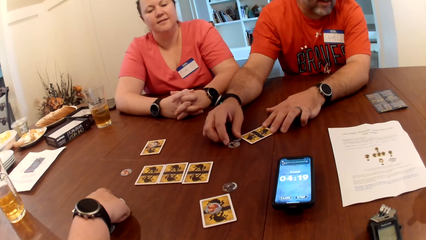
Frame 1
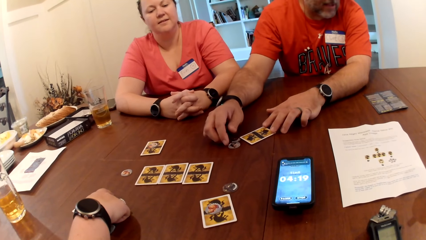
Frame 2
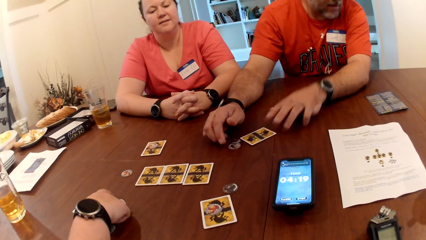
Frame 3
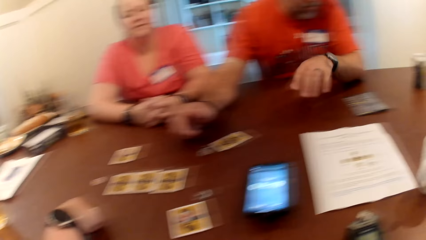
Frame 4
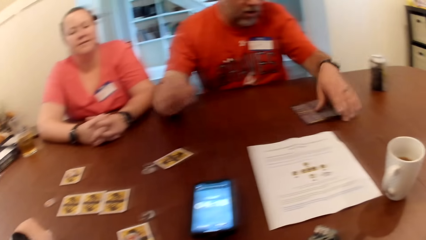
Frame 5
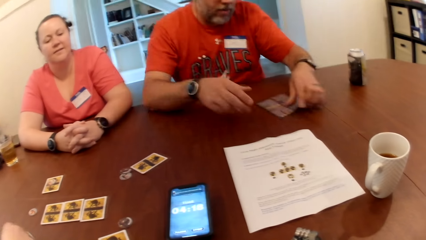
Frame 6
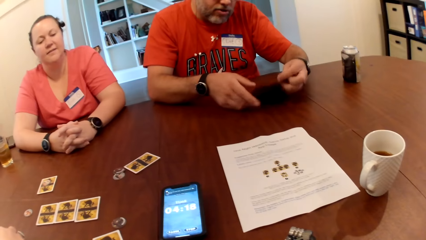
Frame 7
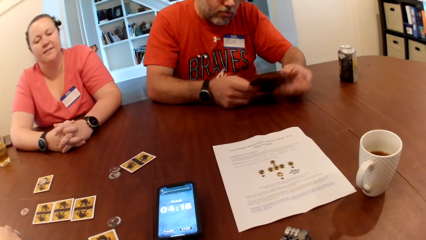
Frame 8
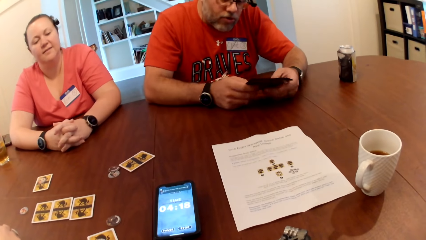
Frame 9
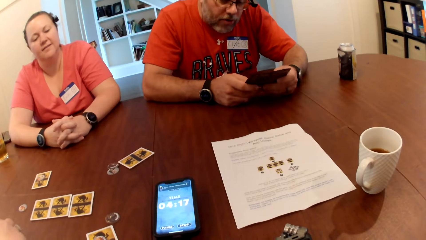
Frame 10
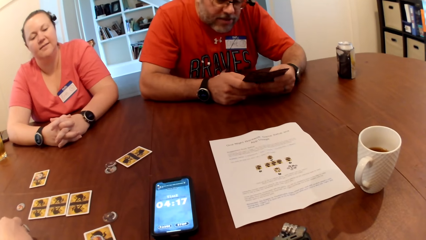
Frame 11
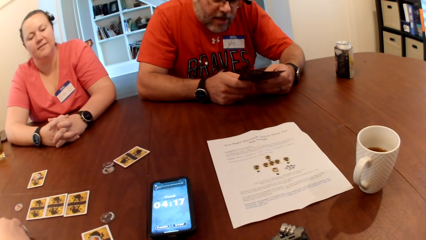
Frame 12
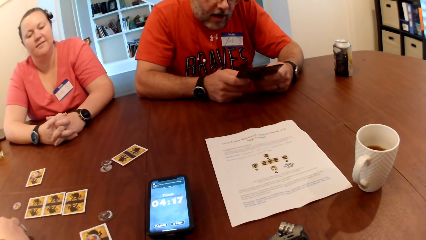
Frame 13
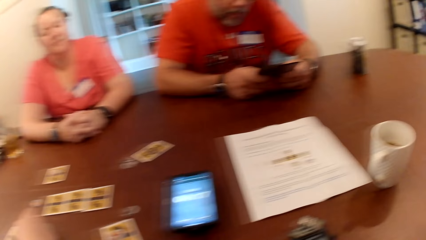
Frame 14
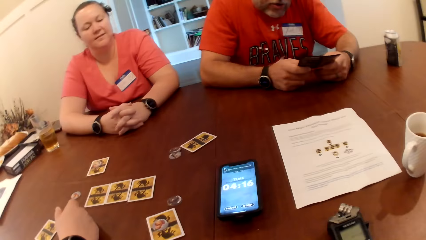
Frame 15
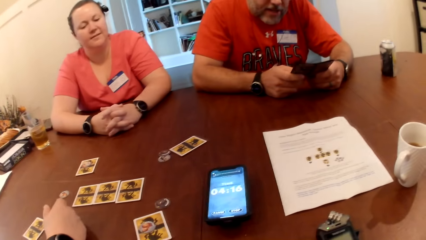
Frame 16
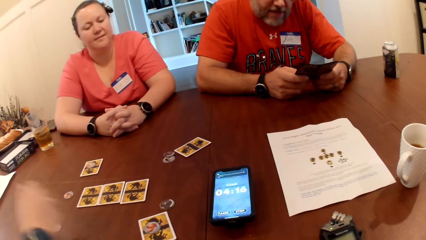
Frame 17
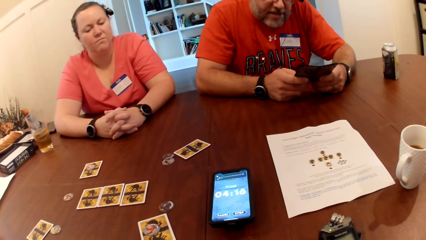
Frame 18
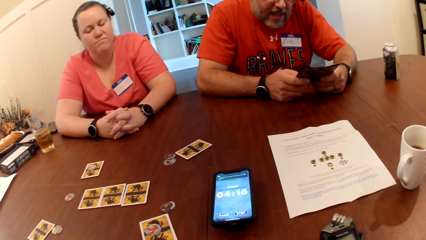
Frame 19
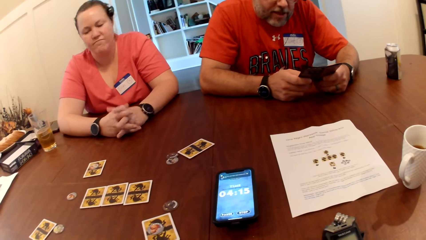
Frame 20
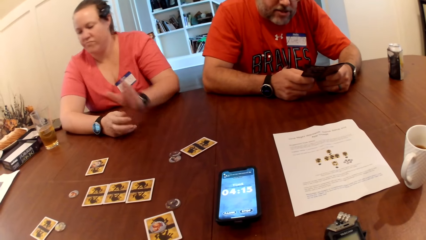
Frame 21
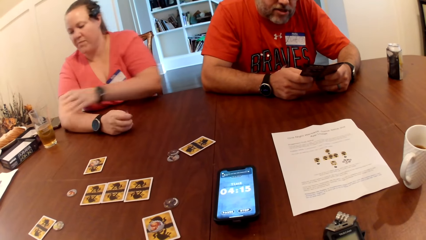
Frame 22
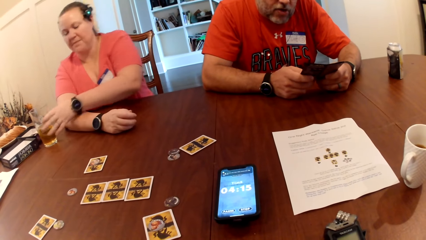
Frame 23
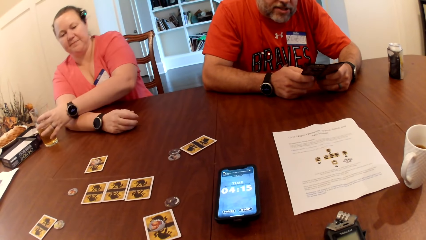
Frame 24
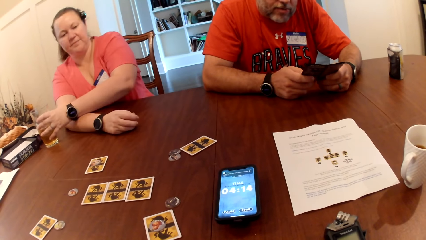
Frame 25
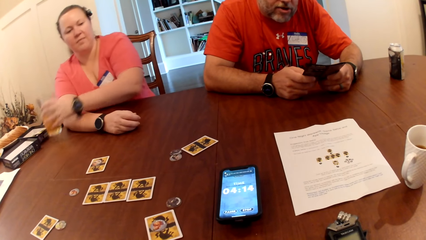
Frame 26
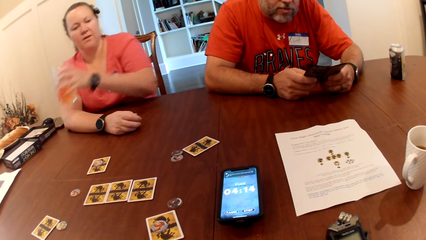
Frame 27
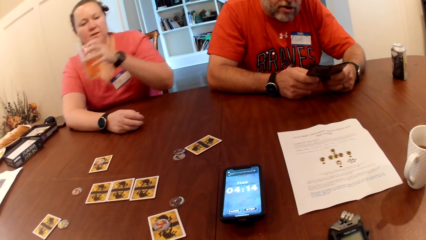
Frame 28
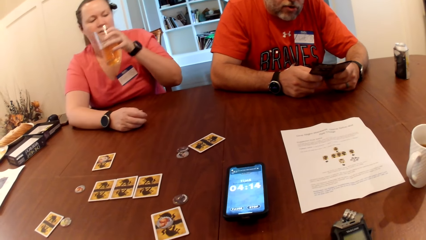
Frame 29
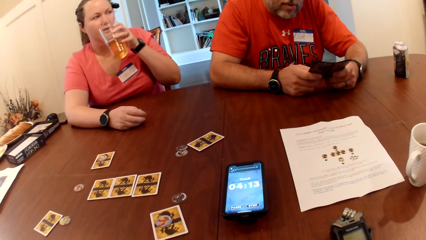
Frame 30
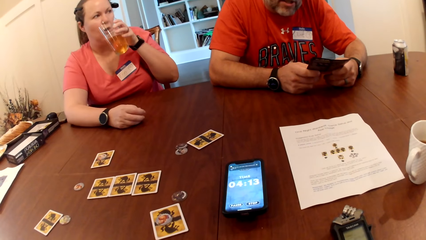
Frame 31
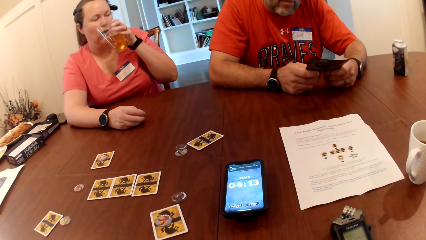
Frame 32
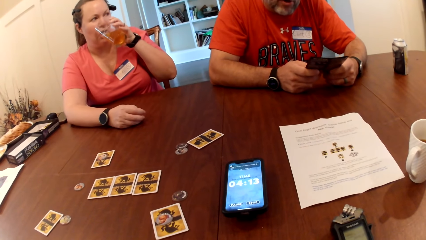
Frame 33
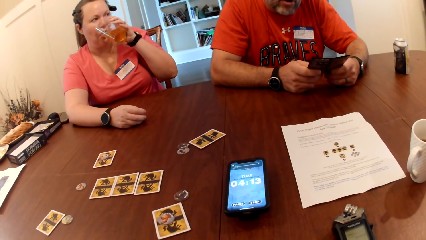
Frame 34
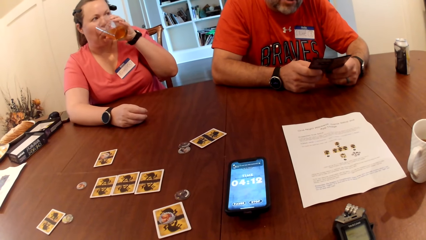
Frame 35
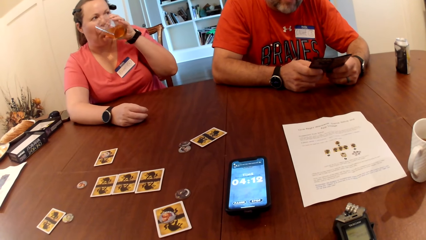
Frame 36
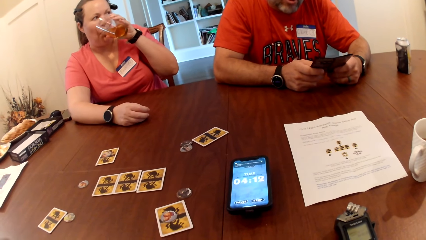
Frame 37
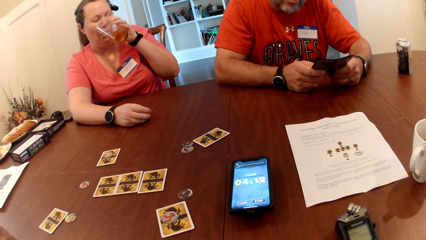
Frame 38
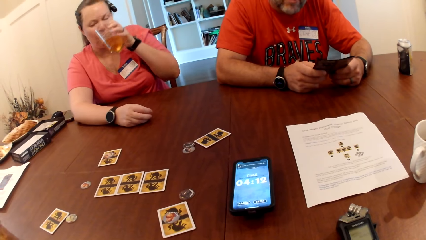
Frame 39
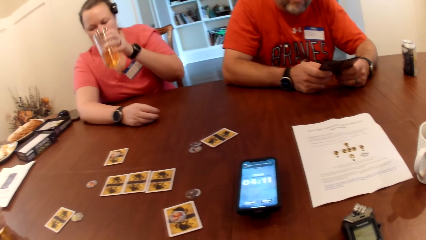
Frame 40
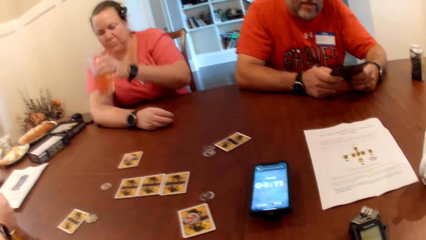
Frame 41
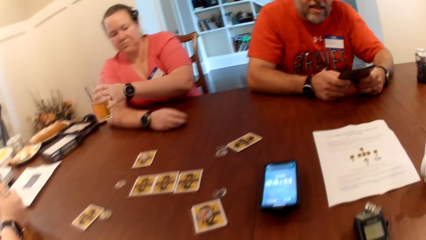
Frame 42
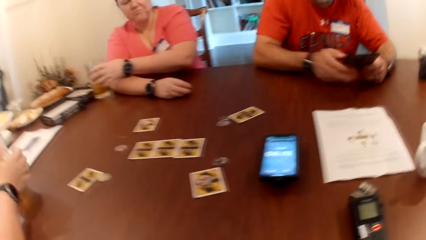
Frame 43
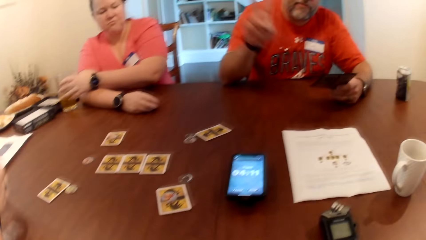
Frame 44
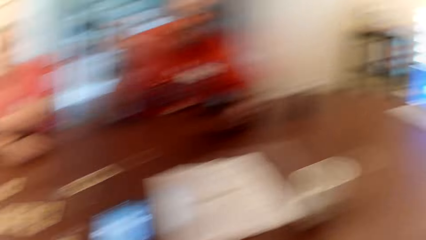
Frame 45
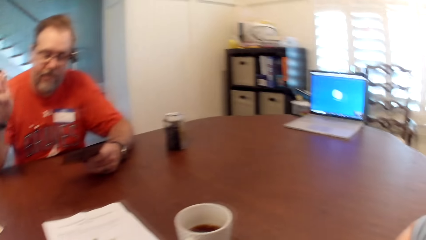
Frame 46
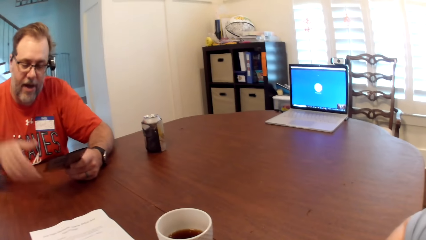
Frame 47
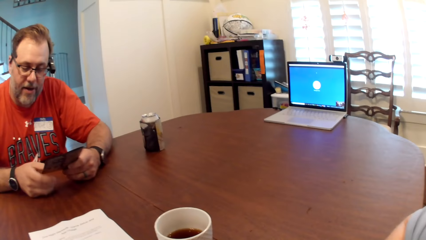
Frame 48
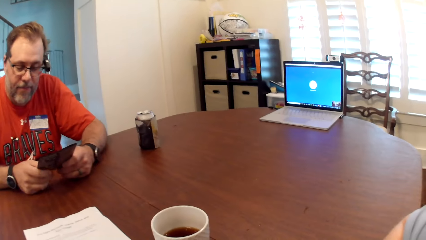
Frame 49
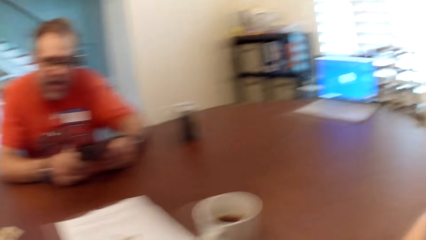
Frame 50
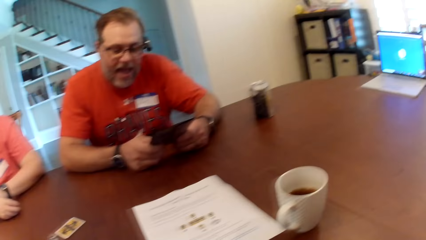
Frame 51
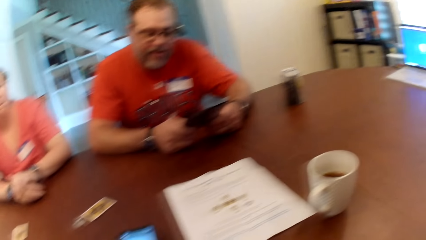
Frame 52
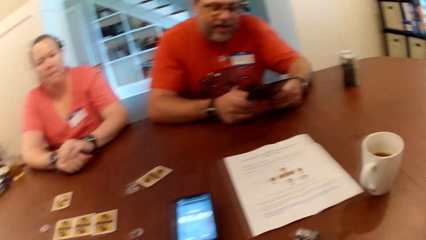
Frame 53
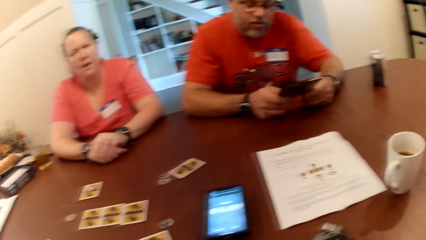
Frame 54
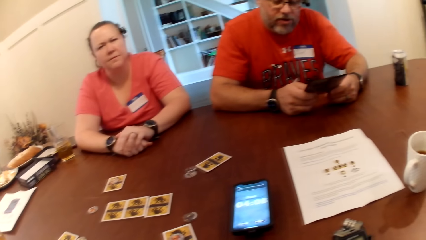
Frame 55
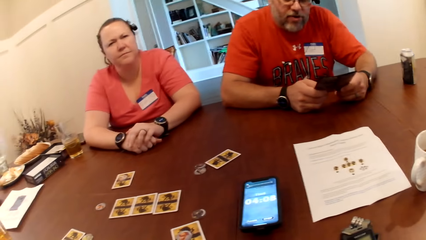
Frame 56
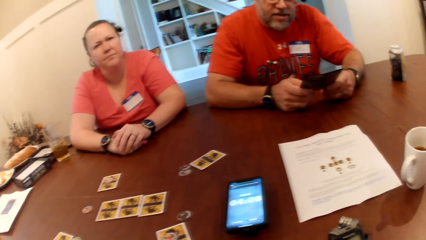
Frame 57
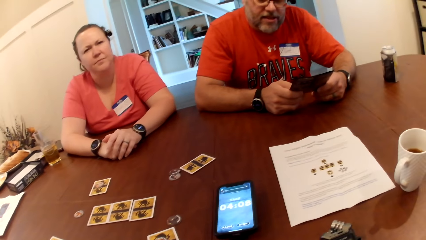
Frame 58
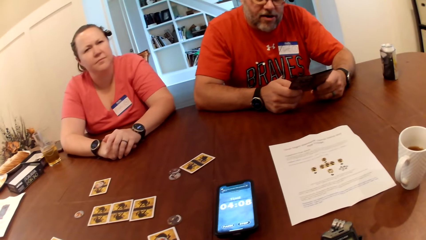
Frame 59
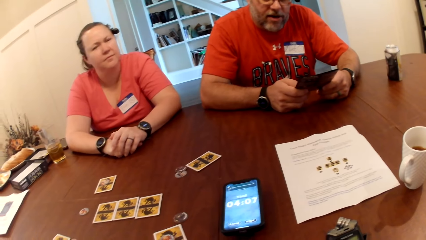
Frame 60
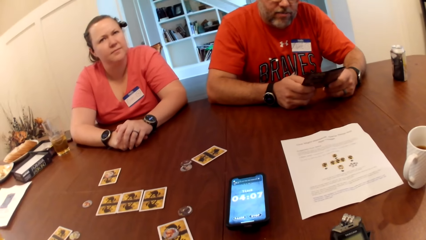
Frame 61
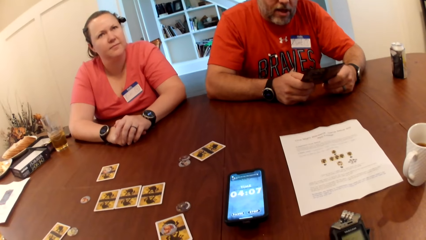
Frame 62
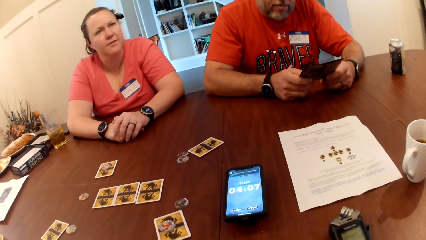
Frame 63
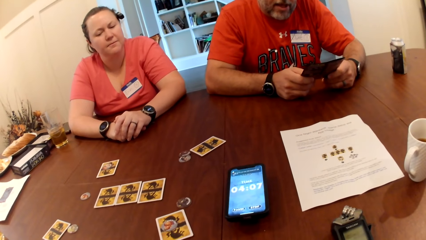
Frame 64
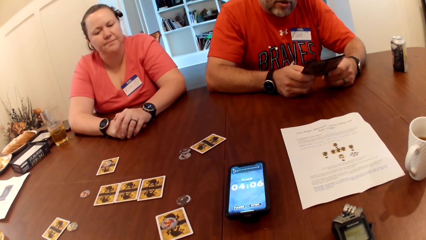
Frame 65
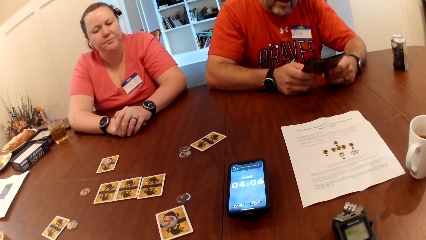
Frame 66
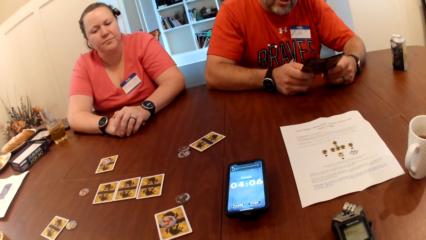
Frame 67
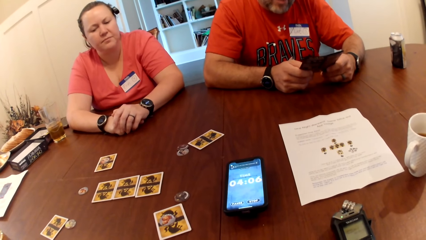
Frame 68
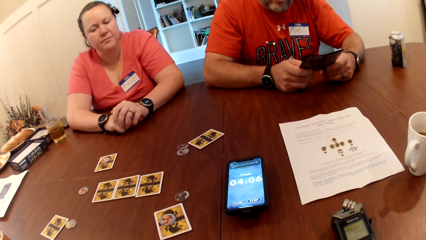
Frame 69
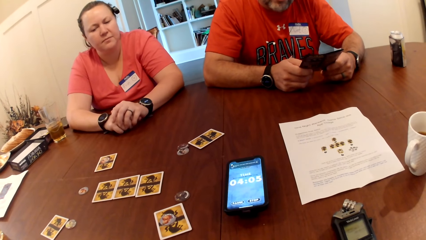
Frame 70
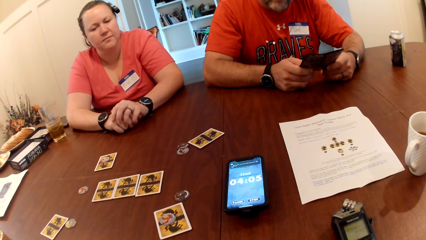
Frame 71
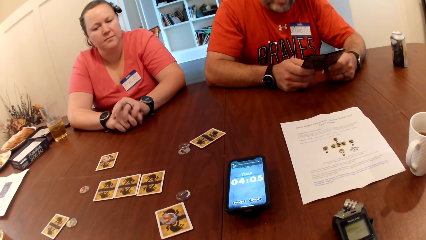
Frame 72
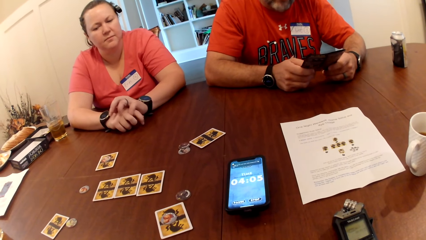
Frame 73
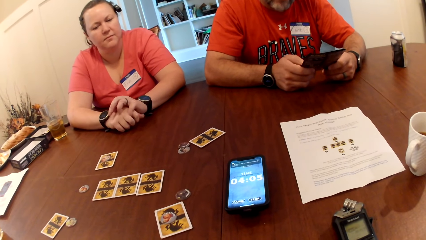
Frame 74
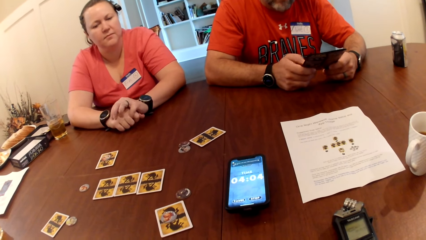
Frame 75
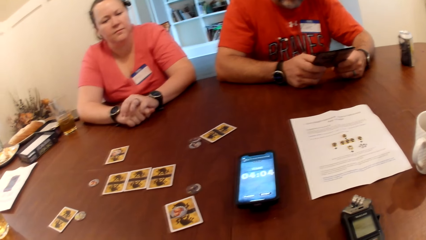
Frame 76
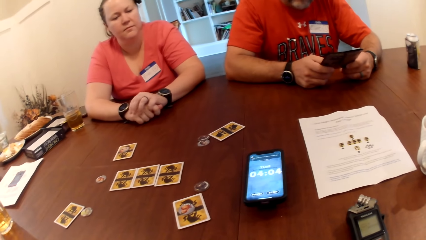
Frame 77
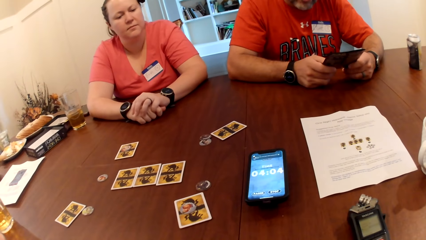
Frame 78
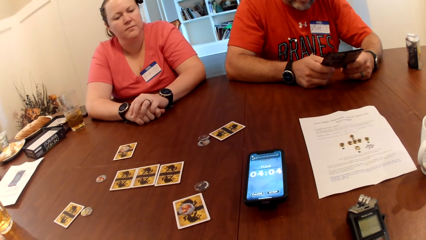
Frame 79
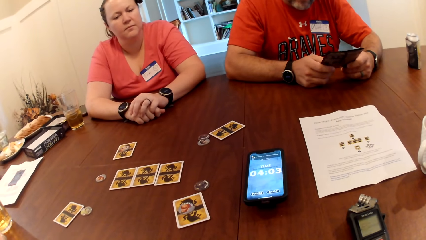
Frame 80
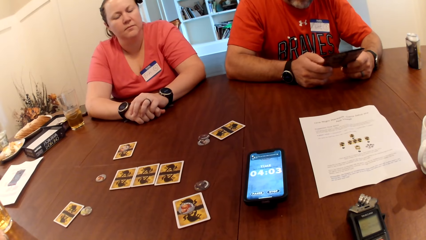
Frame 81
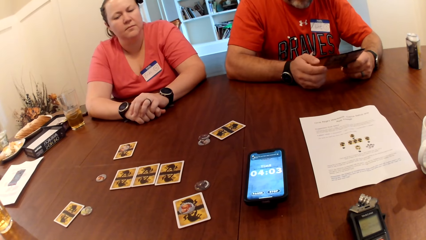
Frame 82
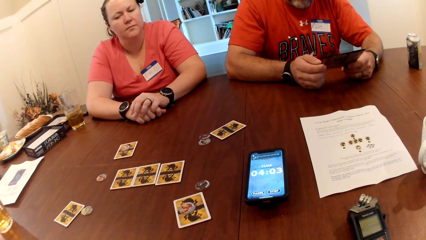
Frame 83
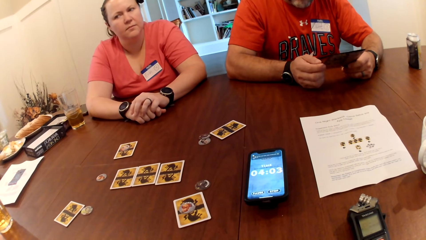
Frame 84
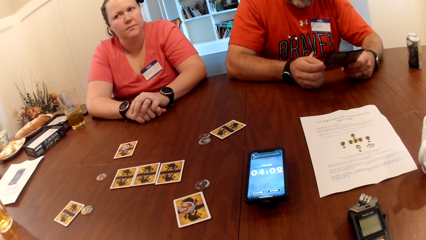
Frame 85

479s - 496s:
The man picks up the paper on the table with his hands. He reads out from the paper in his hands. A woman picks up the glass cup on the table with her left hand. She drinks from the glass cup in her left hand, and drops the glass cup in her left hand on the table. The man reads the game guide. The camera wearer looks around.
